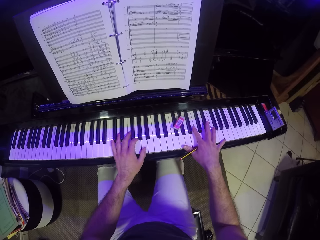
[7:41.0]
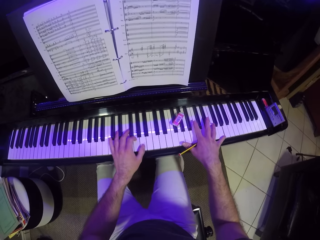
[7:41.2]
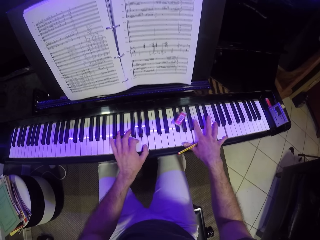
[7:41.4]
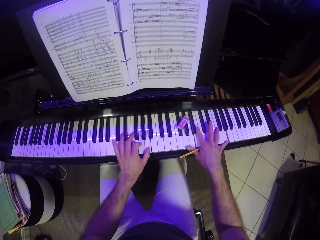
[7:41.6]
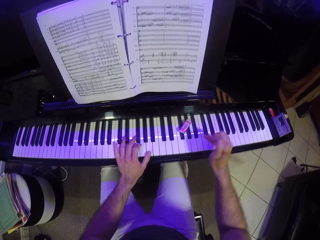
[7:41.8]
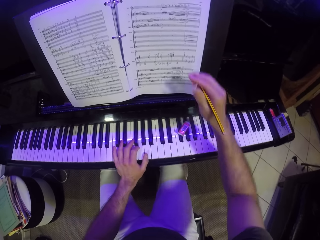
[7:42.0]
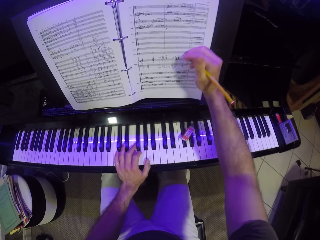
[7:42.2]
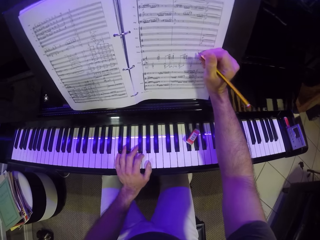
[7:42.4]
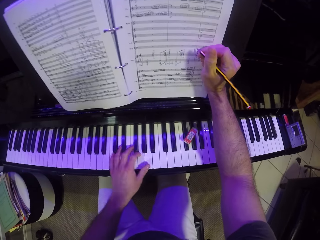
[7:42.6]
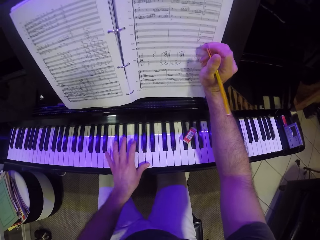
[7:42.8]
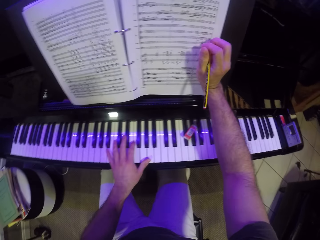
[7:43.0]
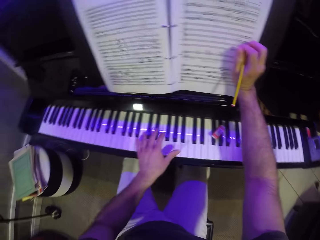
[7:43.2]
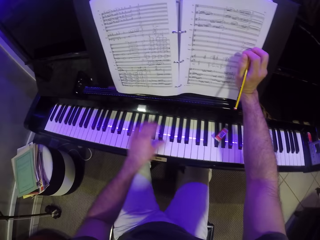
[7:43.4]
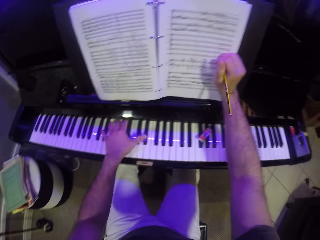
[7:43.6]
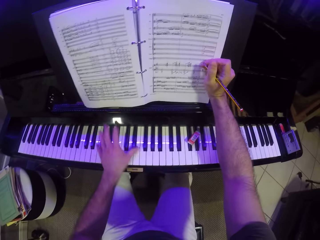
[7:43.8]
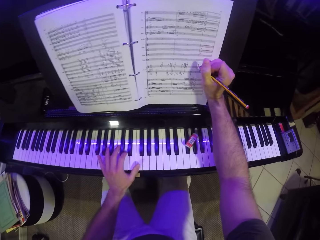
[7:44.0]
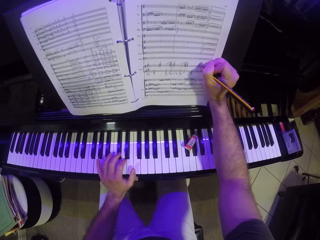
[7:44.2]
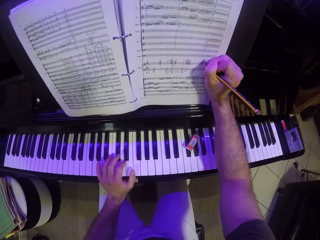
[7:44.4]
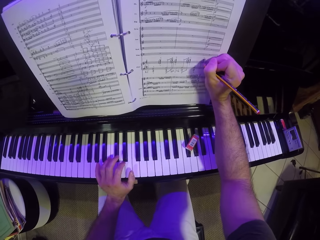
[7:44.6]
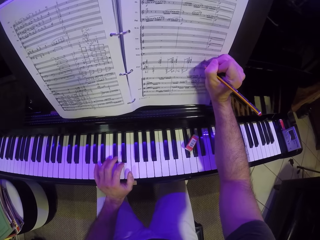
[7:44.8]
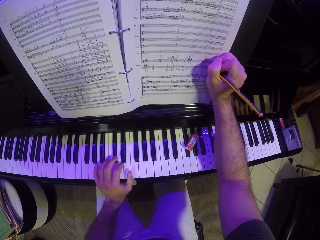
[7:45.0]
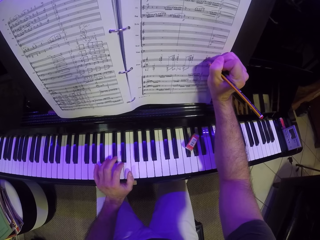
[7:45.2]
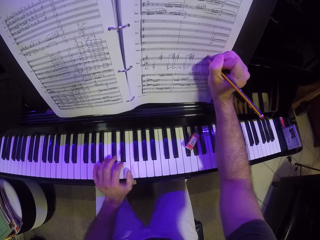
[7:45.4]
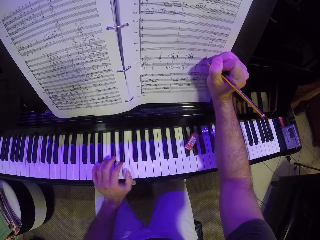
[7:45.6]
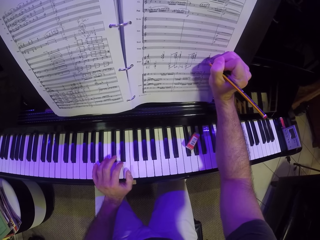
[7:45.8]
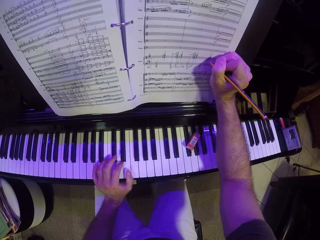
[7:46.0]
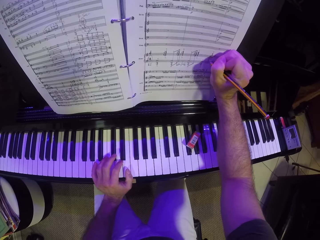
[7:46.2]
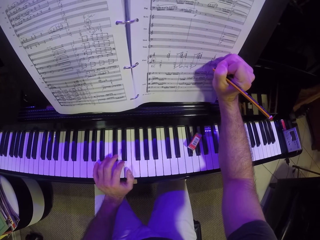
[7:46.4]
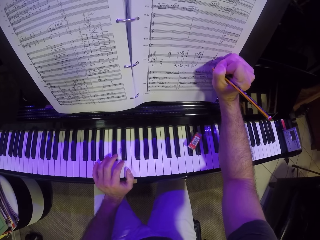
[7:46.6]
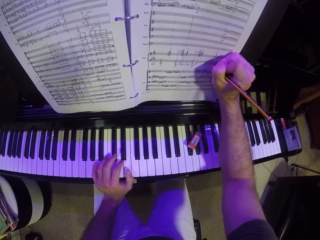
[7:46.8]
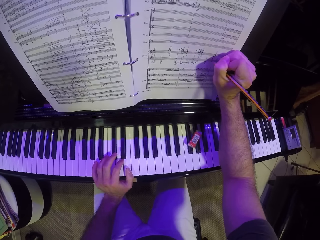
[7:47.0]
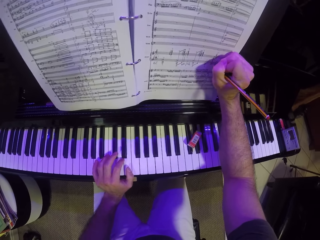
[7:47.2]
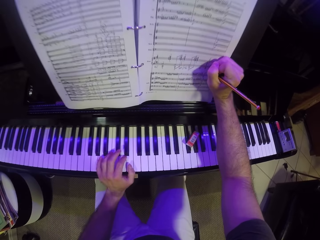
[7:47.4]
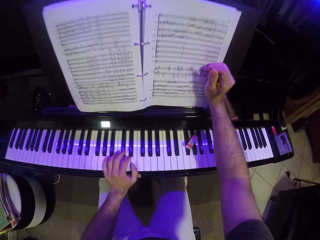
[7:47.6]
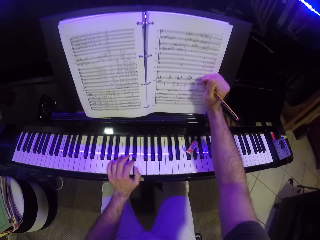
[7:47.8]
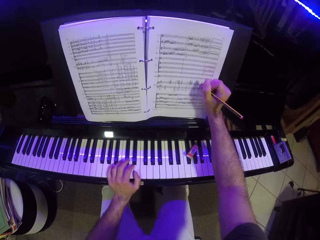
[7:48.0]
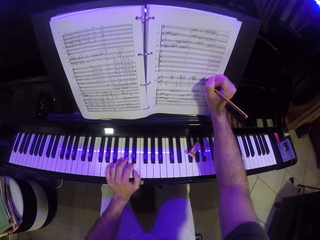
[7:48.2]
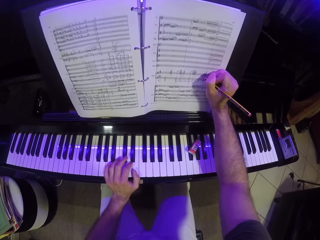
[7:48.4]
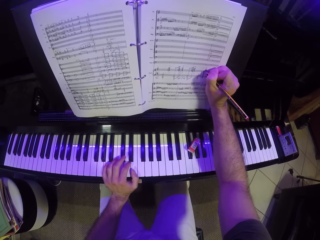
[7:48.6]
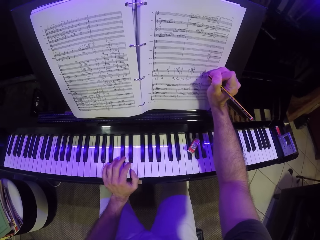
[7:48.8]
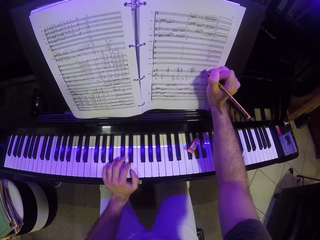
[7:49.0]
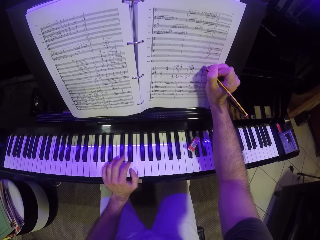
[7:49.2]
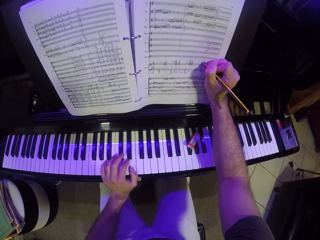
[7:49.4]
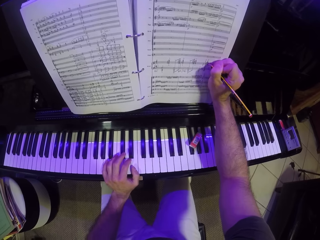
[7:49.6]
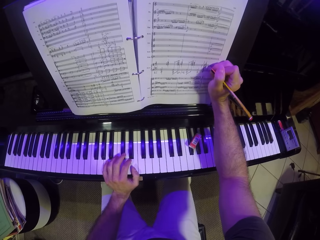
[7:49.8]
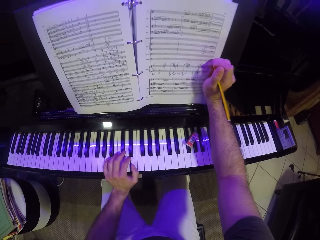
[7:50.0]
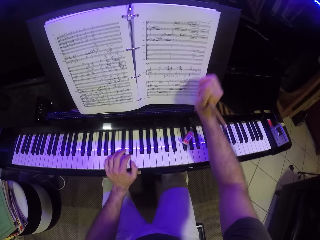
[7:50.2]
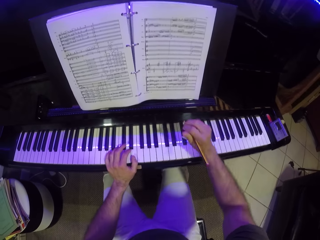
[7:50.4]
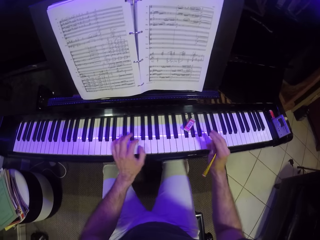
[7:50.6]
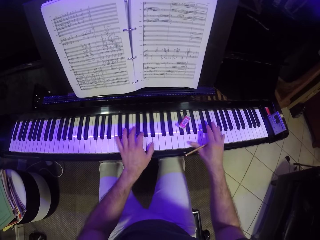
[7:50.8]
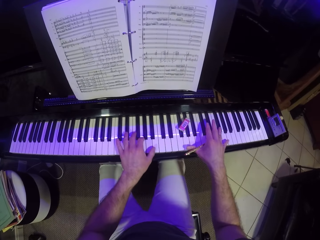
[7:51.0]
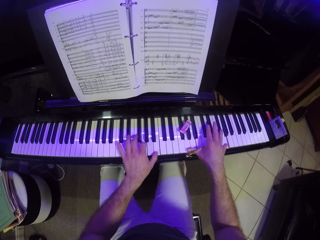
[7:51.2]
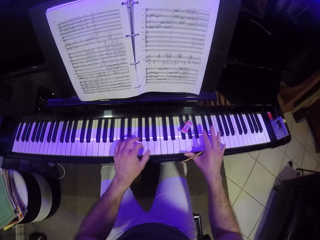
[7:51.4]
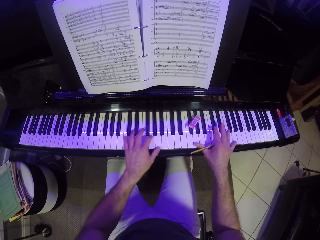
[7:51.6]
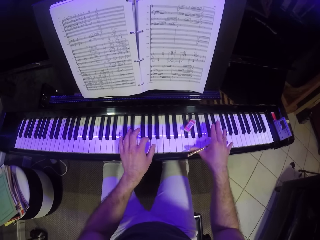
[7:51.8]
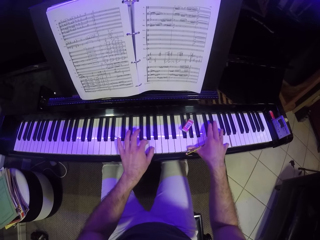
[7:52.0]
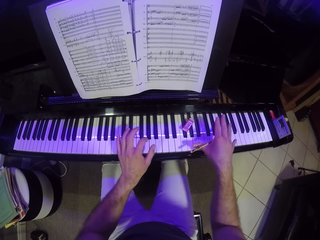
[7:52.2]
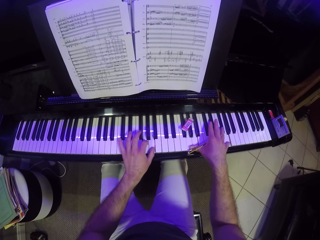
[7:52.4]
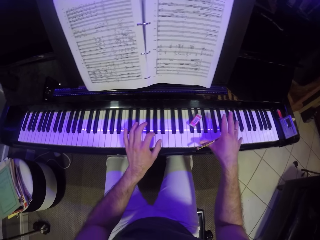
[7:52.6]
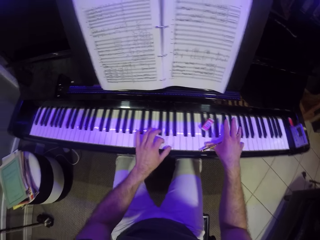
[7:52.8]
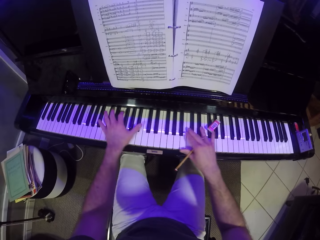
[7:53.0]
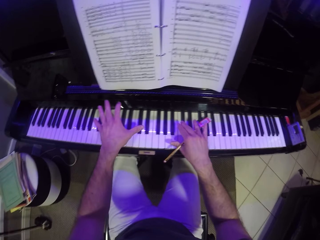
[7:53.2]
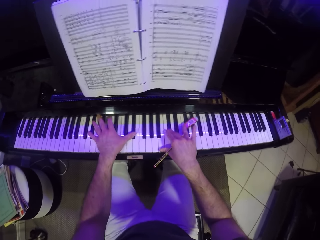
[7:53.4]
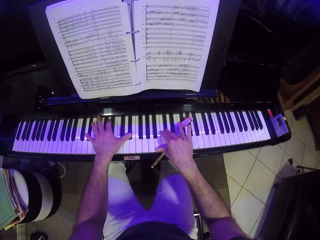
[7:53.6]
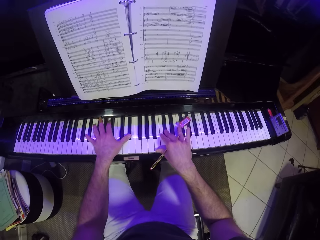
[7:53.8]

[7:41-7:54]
The camera wearer plays the piano with both hands. He takes his right hand off the piano. He rests his right hand on the music manuscript. He plays the piano with his left hand. He writes on the music manuscript with the pencil in his right hand. He takes his right hand off the music manuscript. He plays the piano with both hands.

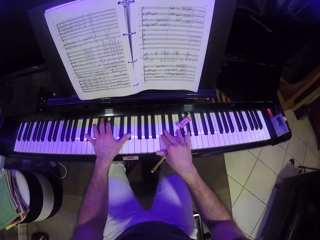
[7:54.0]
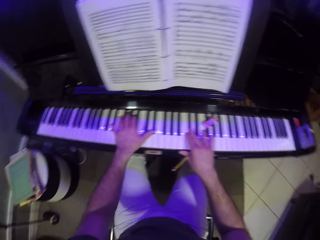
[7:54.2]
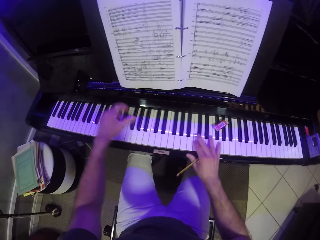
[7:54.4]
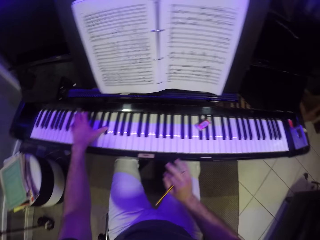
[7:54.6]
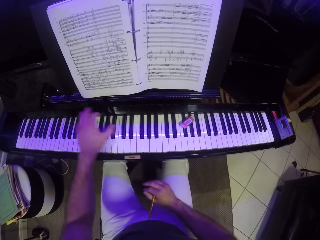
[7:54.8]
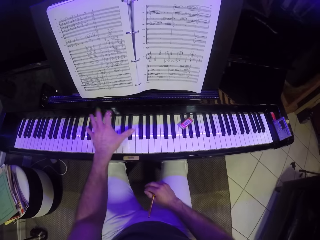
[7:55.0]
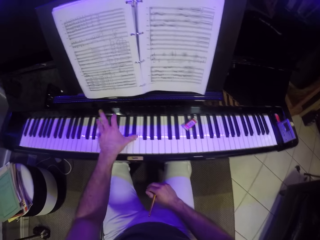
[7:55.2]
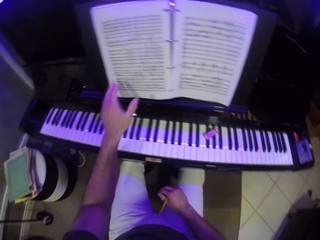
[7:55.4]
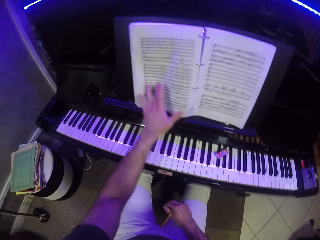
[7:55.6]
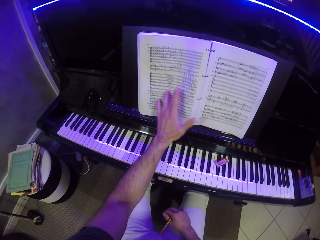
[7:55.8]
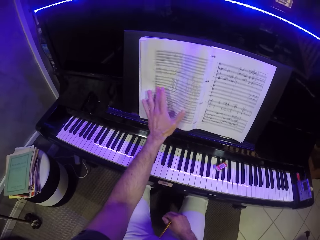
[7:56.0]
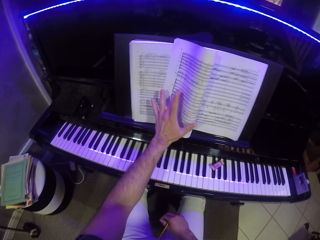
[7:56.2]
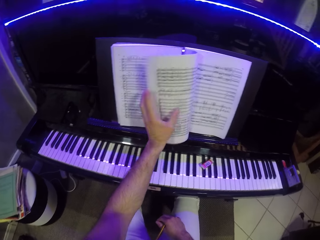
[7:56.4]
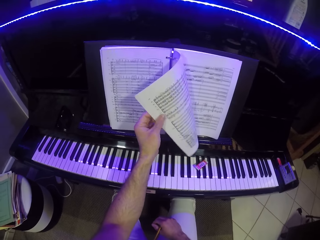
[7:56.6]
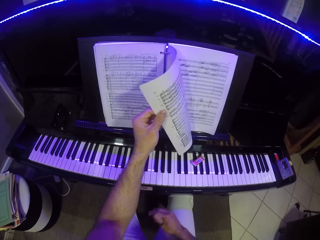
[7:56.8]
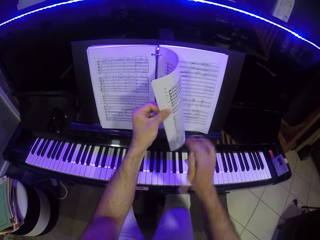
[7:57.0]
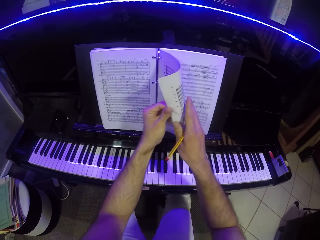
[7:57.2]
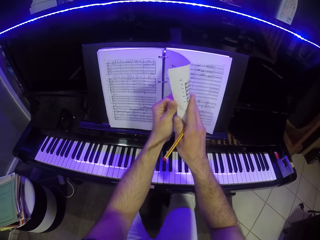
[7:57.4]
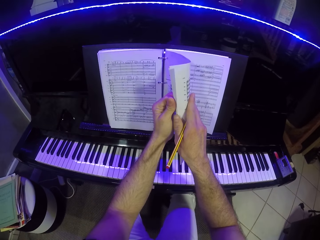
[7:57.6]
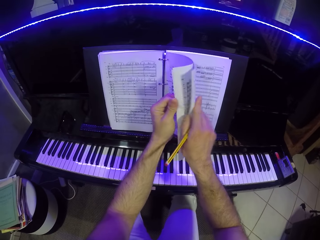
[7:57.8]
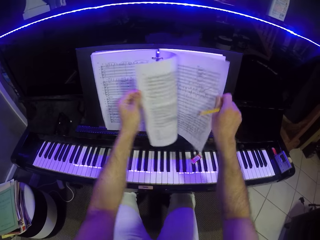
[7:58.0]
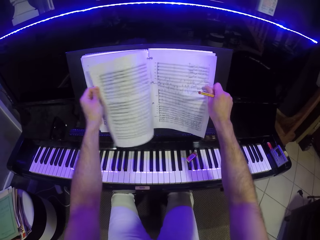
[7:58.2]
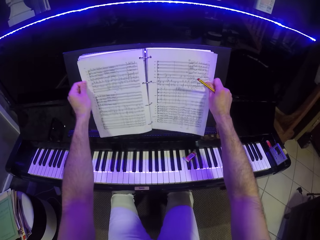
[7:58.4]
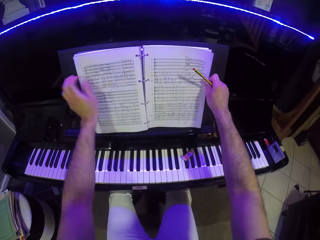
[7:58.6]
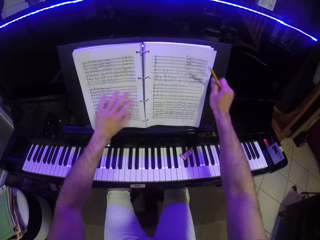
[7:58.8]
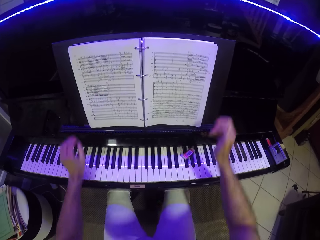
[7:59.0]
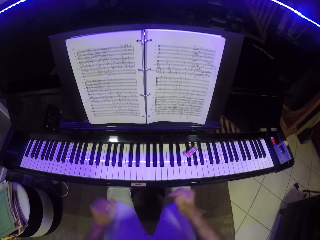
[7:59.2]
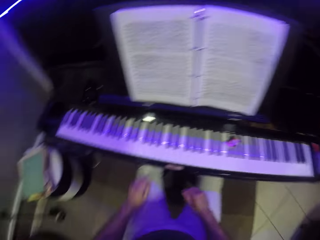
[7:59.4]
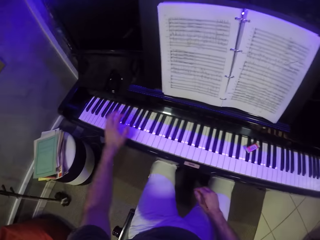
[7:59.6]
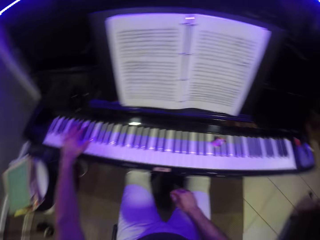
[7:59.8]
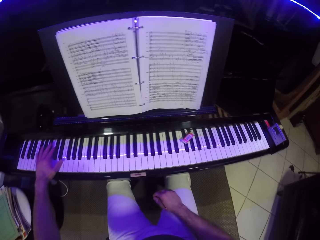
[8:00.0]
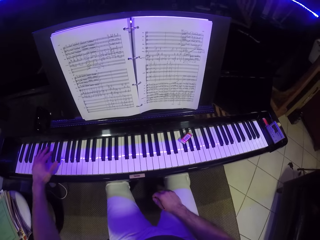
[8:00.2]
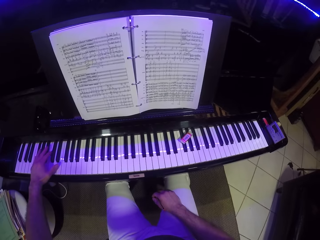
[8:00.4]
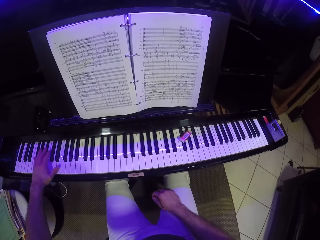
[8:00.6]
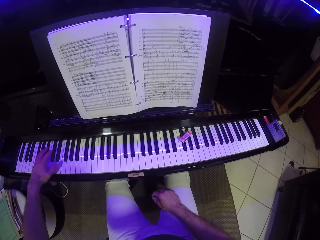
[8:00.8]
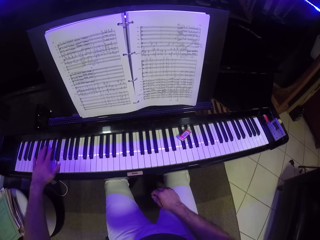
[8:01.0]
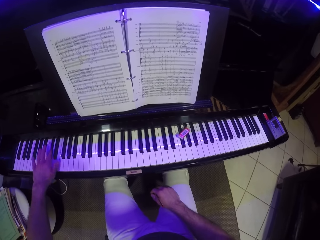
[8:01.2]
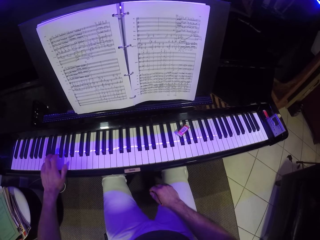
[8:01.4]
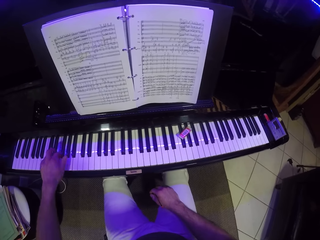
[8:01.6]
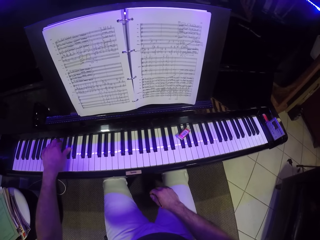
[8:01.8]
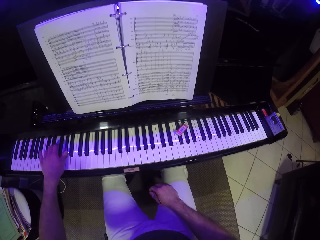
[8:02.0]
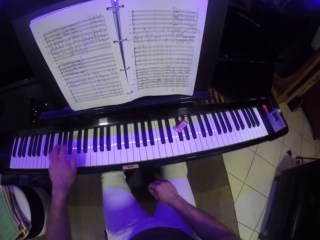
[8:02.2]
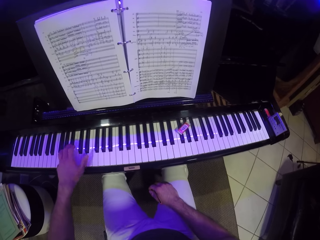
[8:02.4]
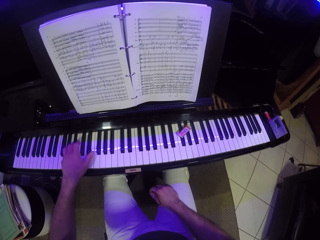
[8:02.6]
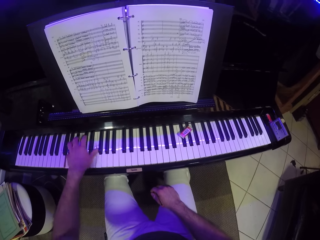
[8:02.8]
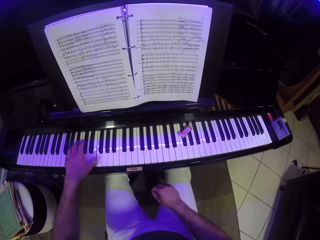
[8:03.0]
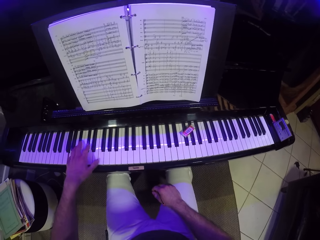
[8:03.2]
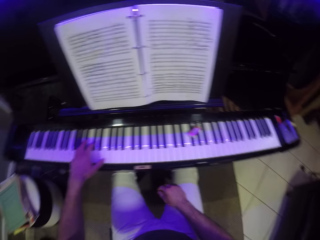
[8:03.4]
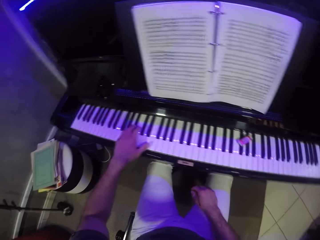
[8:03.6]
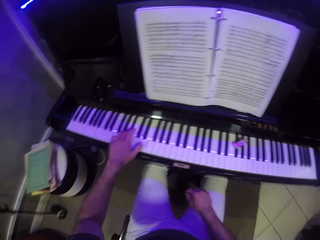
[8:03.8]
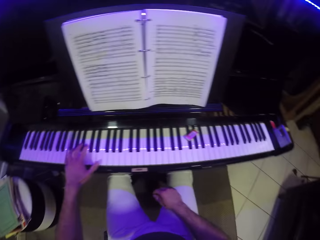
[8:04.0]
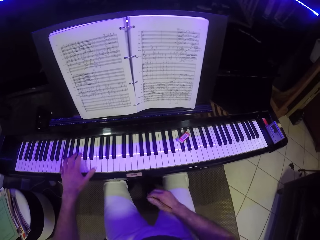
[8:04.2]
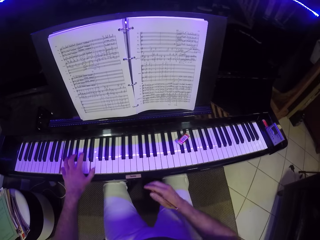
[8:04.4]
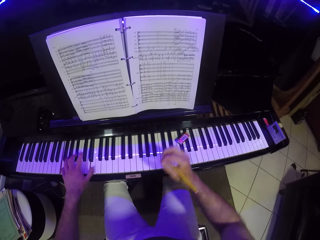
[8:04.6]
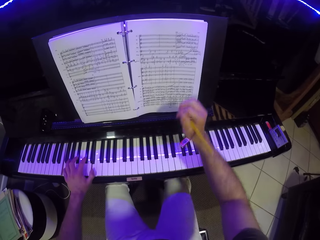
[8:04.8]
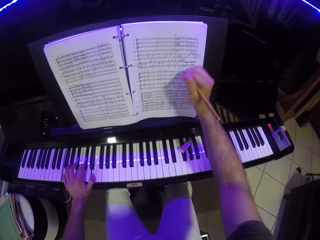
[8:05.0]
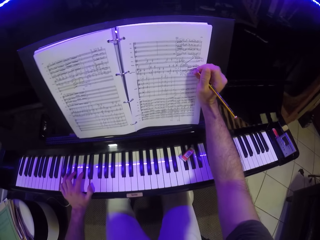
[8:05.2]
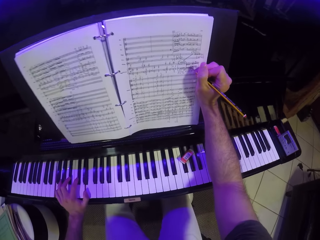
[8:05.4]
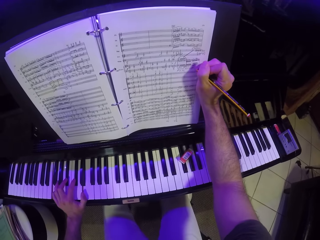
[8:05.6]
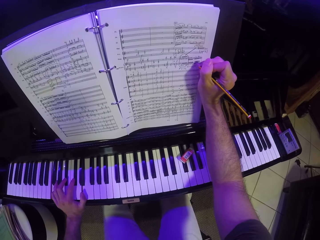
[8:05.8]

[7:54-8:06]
The camera wearer takes his right hand off the piano. He places his right hand on his leg. He takes his left hand off the piano. He turns a page of the music manuscript with his left hand. He takes his right hand off his leg. He opens the pages of the music manuscript with both hands. He takes his left hand off the music manuscript. He takes his right hand off the music manuscript. He touches the music manuscript with his left hand. He touches his leg with his left hand. He places his right hand on his leg. He plays the piano with his left hand. He takes his right hand off his leg.
